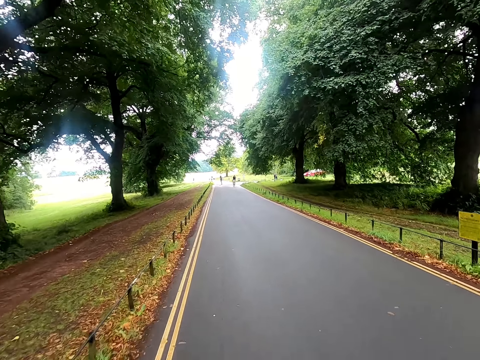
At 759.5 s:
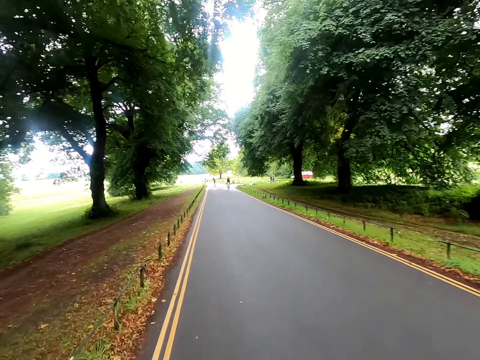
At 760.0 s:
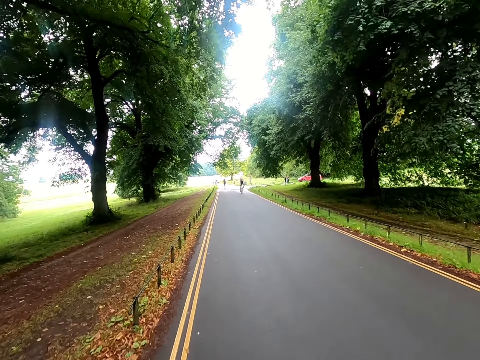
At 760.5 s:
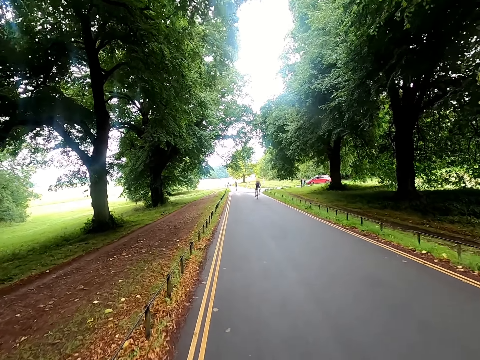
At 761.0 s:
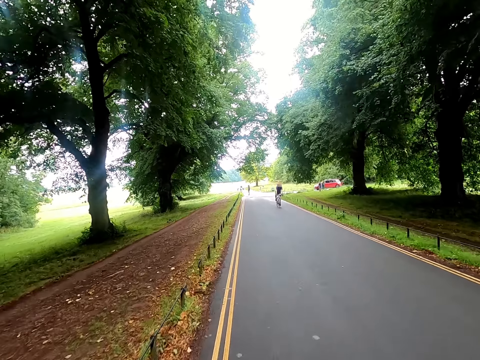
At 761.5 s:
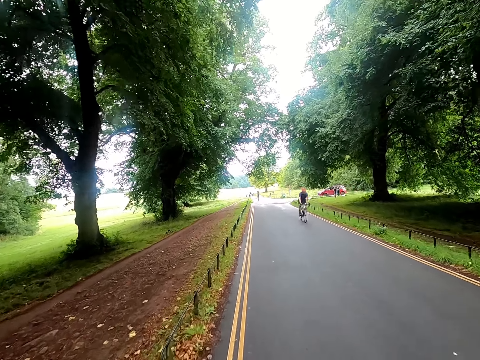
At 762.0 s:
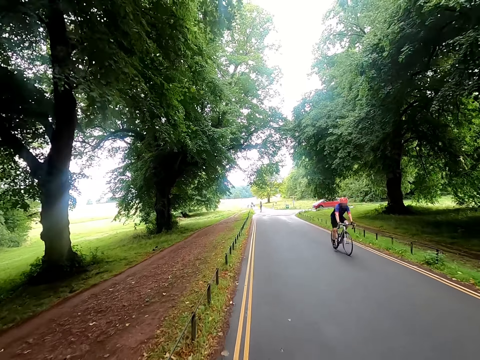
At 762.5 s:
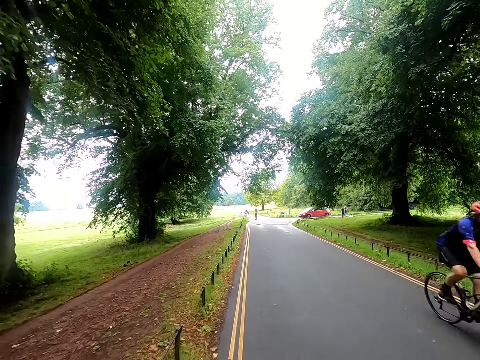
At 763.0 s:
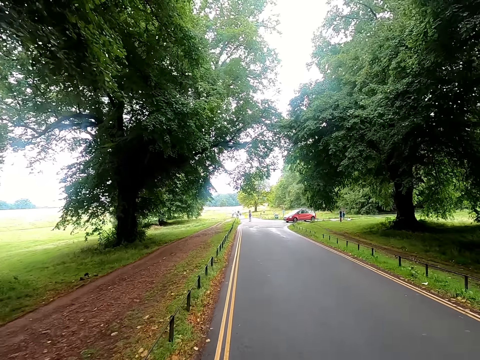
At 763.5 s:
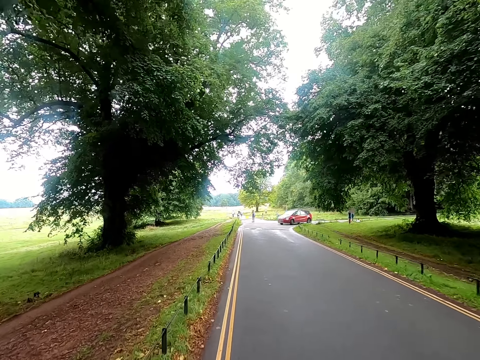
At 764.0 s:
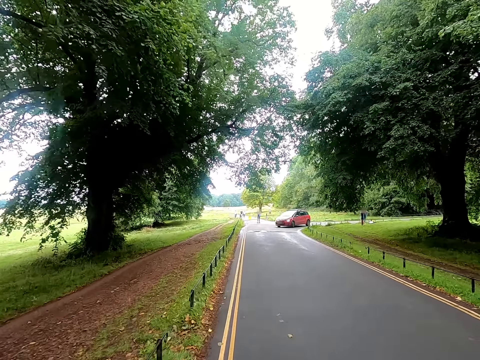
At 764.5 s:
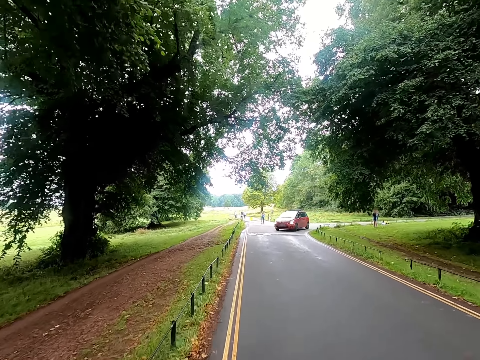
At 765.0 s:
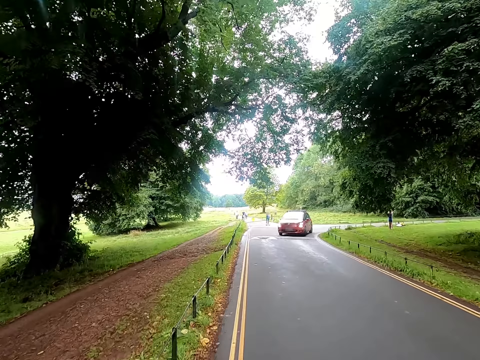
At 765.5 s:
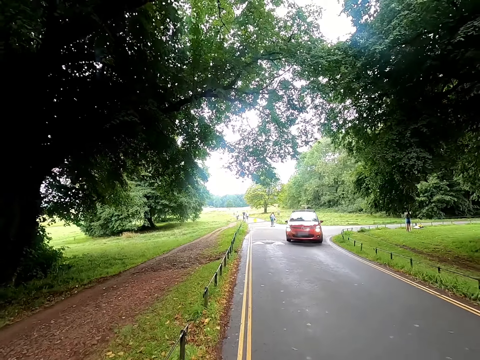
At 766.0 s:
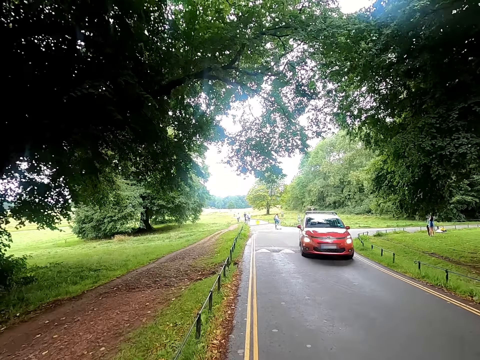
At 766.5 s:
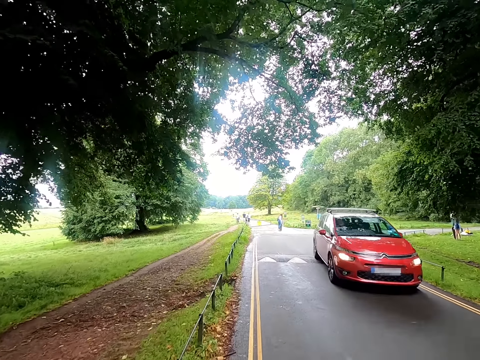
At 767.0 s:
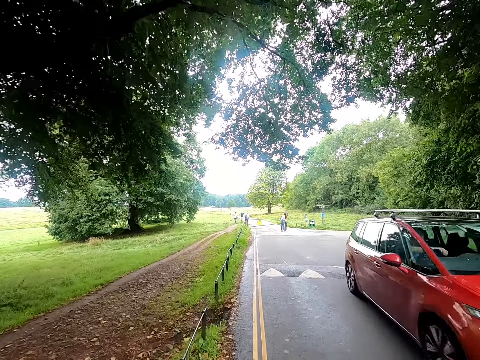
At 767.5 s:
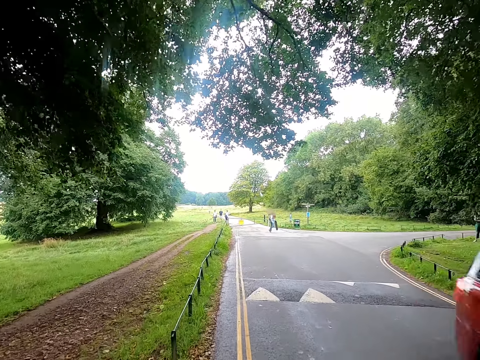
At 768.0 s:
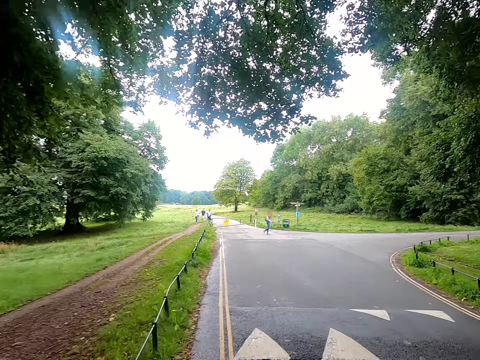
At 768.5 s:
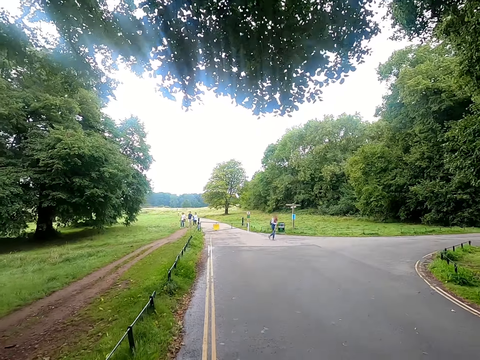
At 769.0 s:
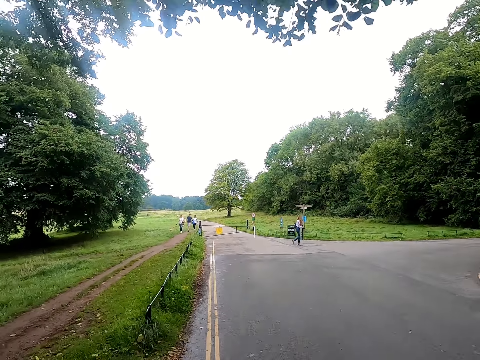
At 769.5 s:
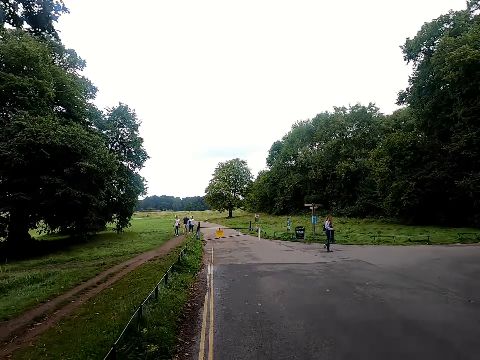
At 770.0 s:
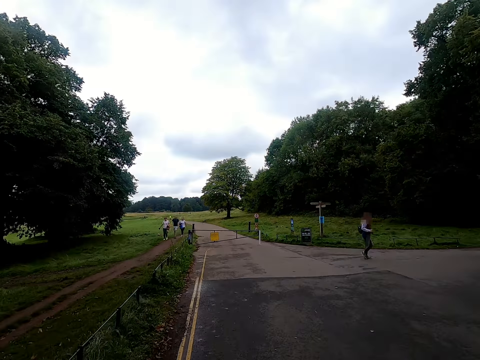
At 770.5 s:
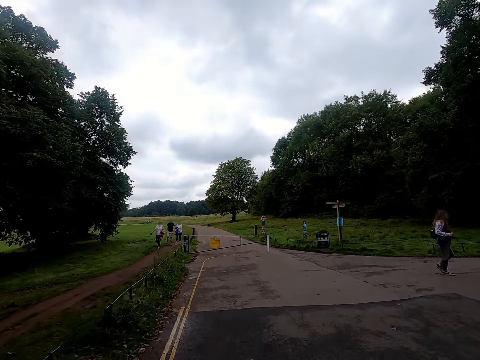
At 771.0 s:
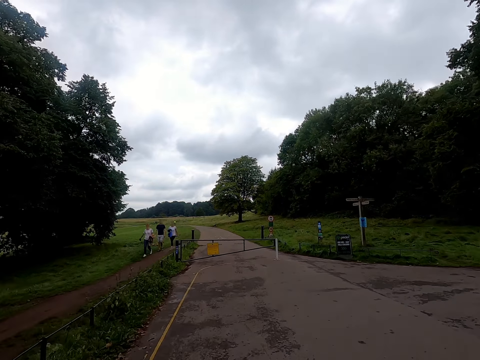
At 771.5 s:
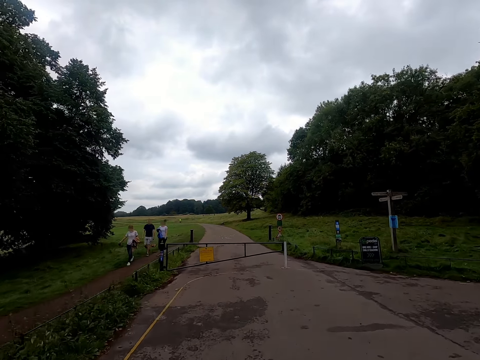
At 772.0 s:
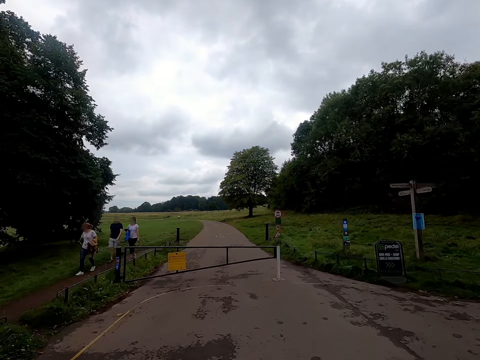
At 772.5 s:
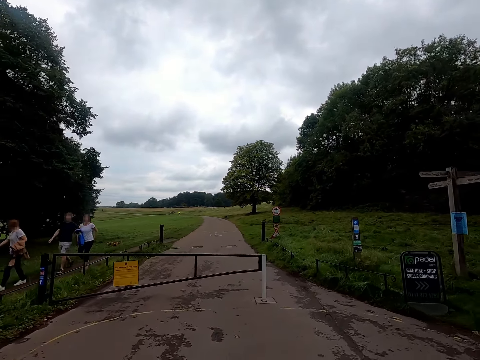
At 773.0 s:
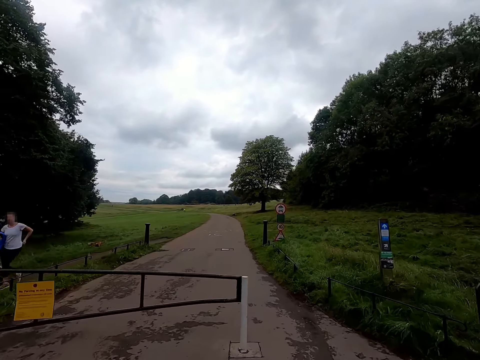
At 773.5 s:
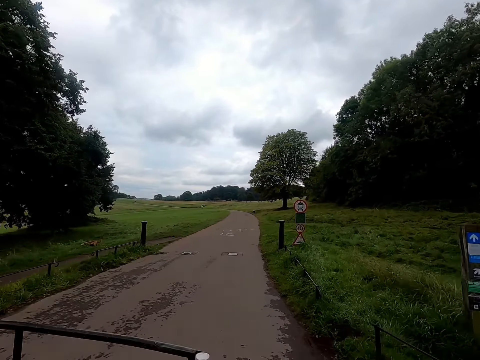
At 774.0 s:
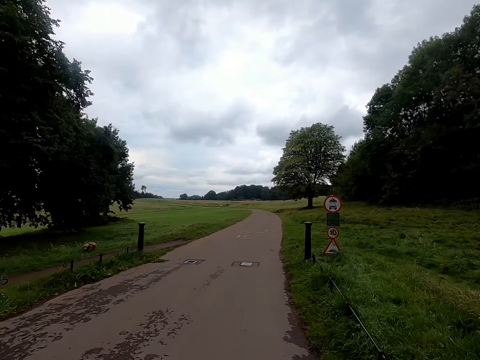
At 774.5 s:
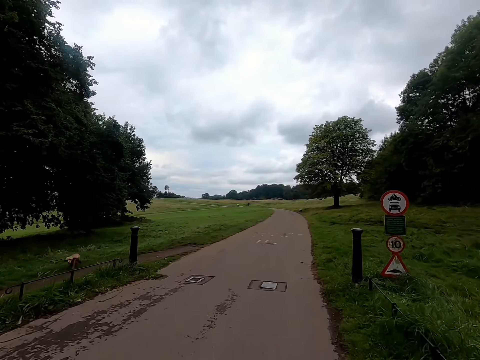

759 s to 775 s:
A cyclist rides past the camera wearer. The camera wearer pedals the bicycle on the road. A red car rides past the camera wearer. The camera wearer rides the bicycle past a man, a woman and another woman.

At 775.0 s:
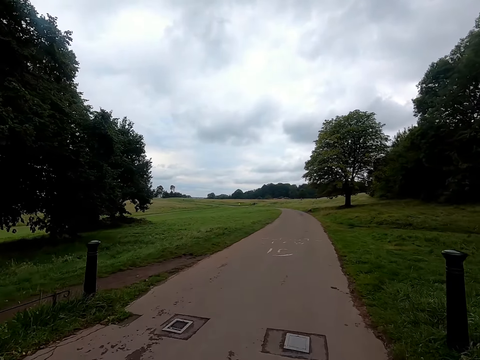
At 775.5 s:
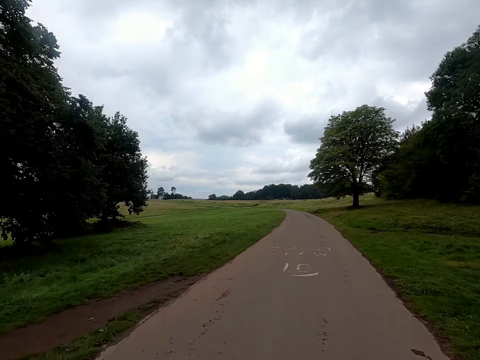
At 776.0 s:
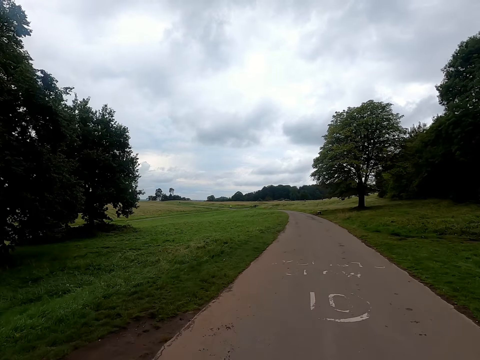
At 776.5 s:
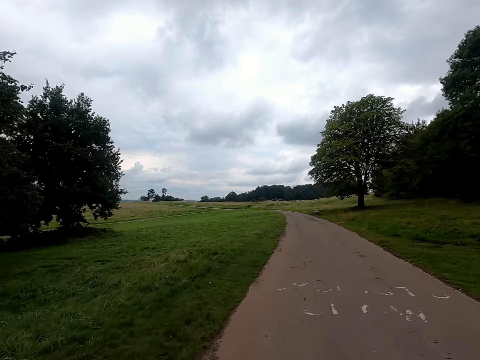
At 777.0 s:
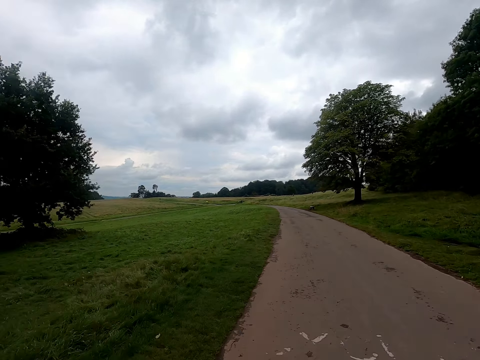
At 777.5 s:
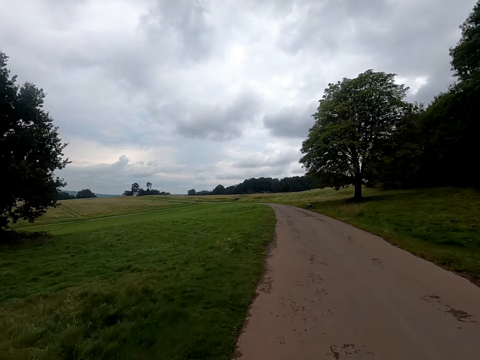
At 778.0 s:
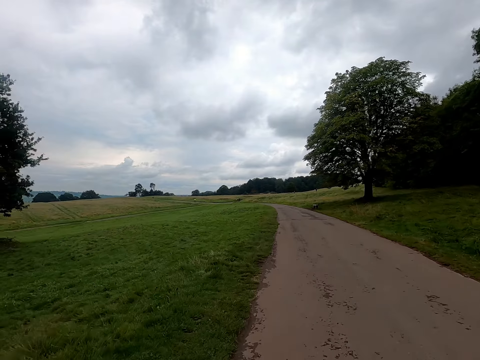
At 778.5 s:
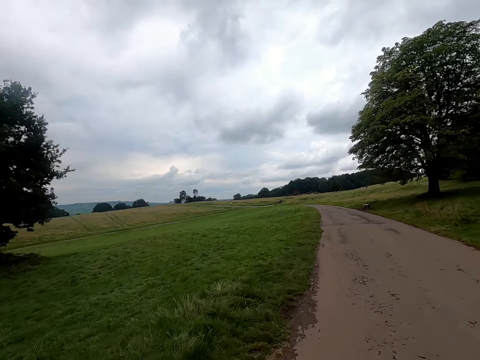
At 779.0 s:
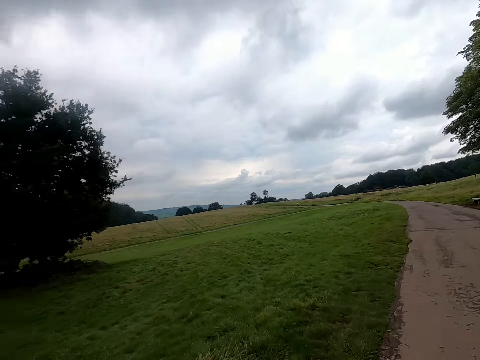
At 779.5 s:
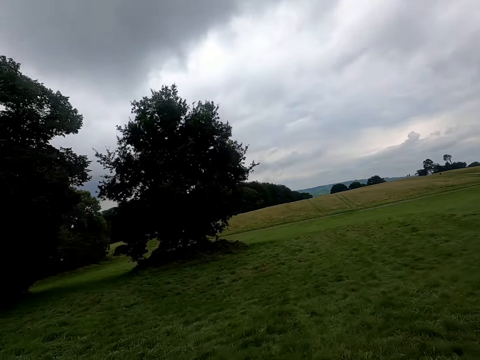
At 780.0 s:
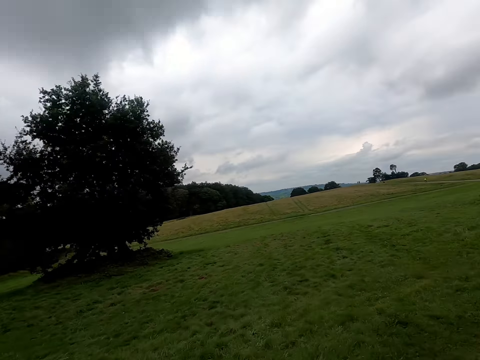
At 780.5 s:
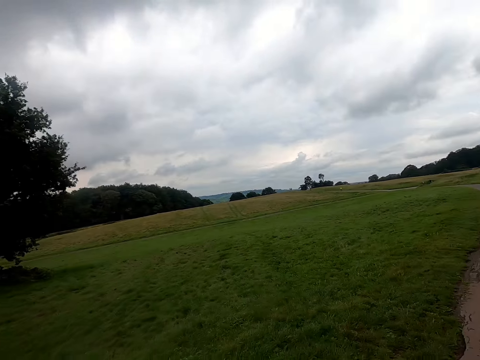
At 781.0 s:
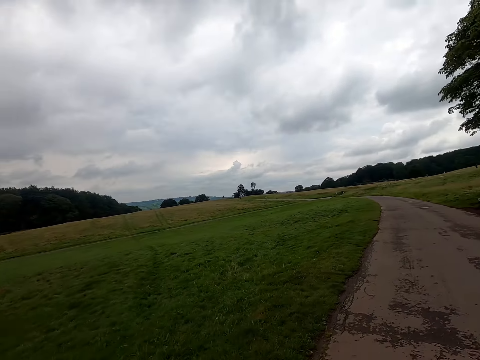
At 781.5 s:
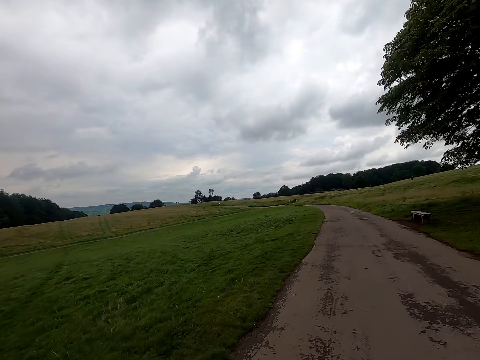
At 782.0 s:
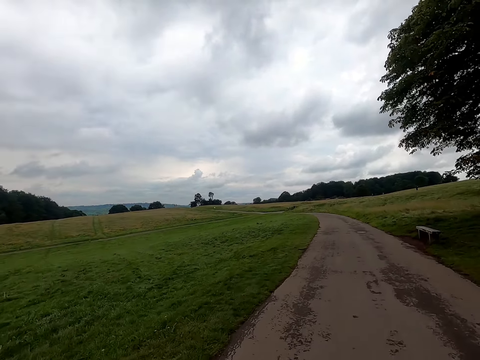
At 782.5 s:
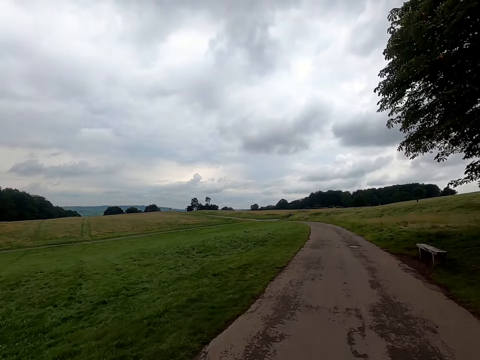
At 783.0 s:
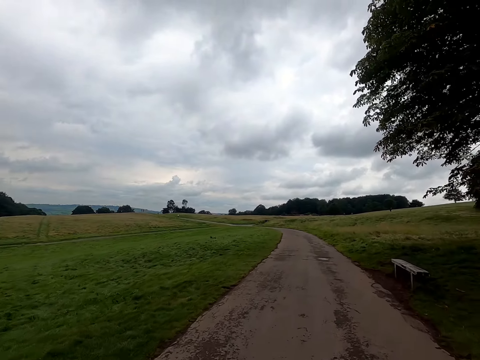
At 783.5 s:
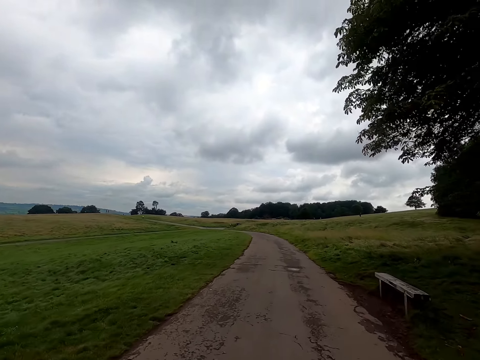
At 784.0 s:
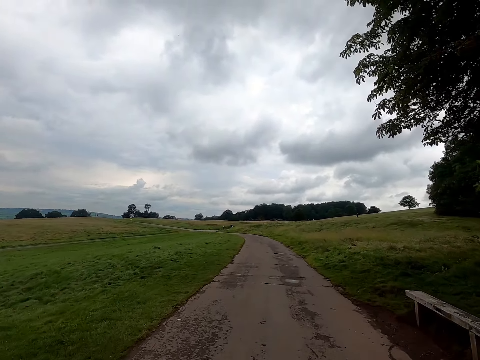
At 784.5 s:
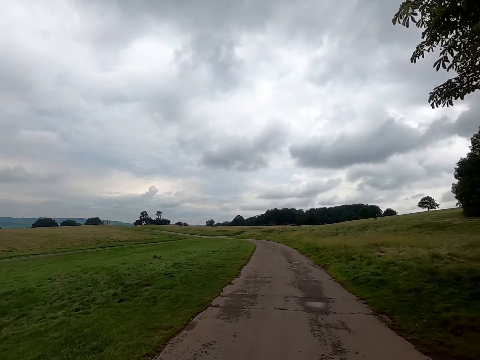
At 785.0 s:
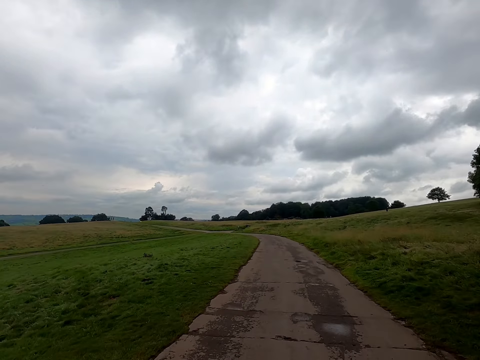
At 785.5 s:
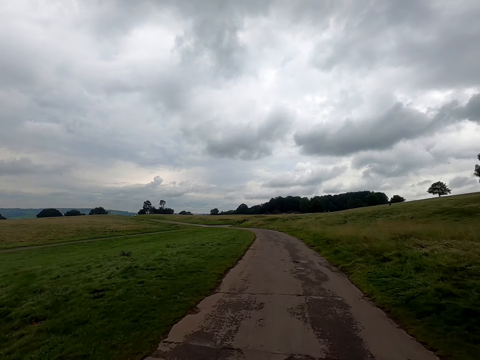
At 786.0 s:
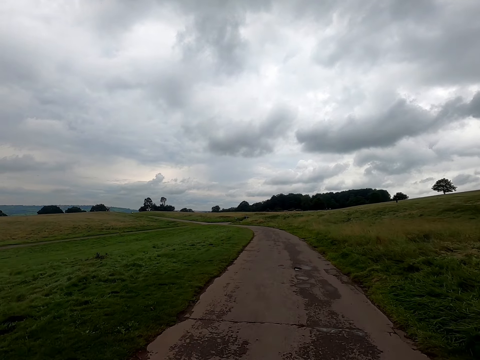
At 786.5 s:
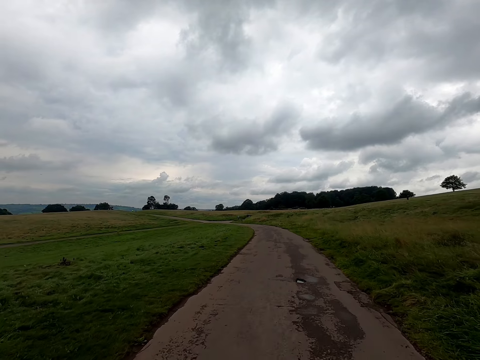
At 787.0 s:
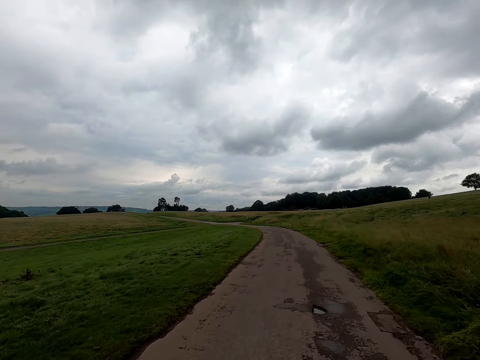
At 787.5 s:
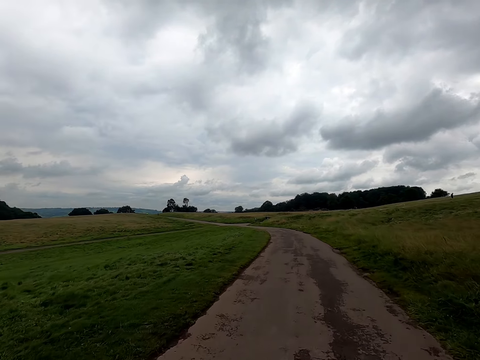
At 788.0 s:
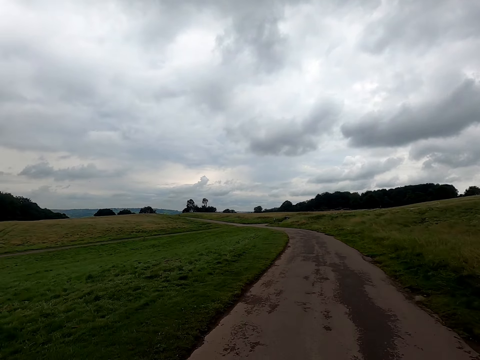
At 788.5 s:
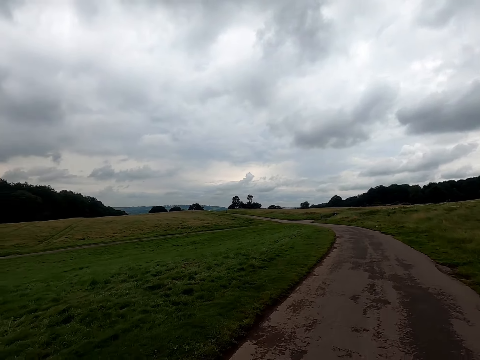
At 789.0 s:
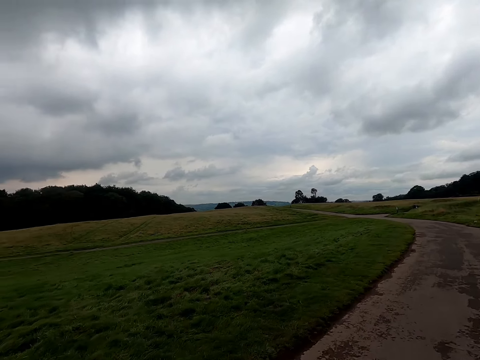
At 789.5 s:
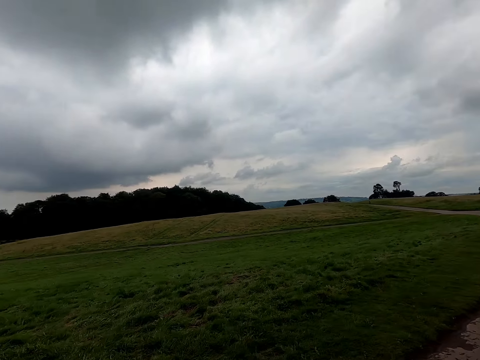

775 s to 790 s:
A woman talks to the camera wearer.
